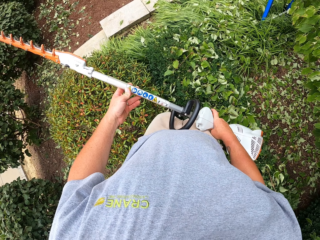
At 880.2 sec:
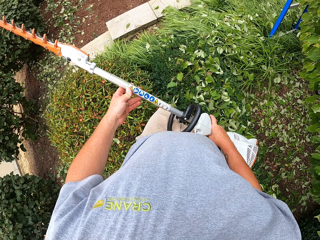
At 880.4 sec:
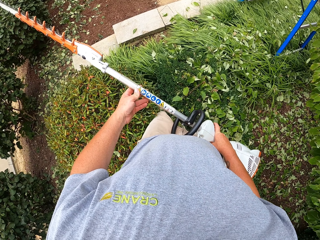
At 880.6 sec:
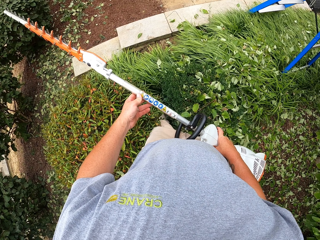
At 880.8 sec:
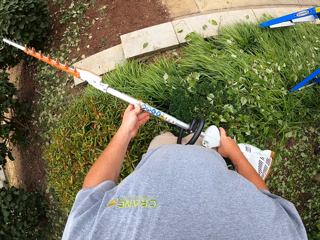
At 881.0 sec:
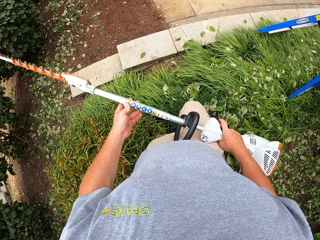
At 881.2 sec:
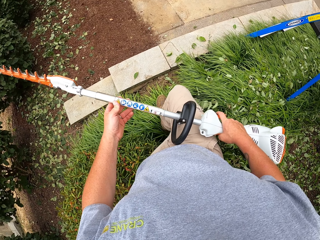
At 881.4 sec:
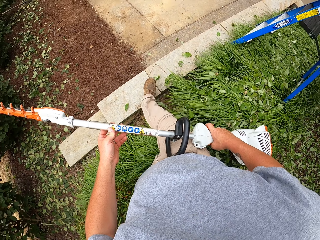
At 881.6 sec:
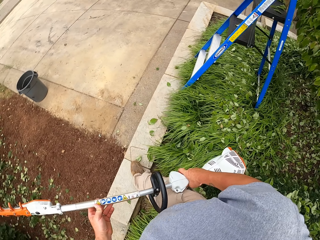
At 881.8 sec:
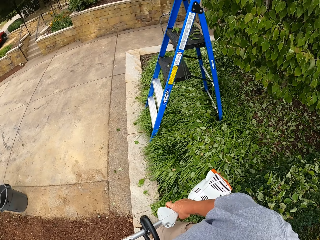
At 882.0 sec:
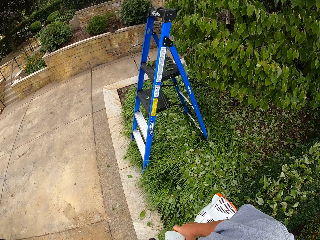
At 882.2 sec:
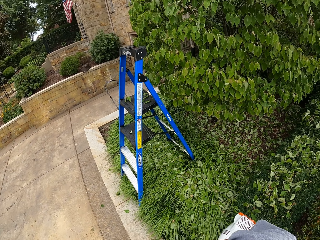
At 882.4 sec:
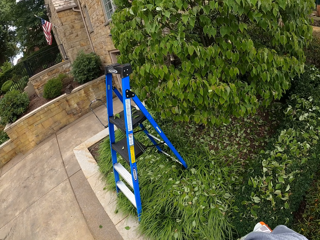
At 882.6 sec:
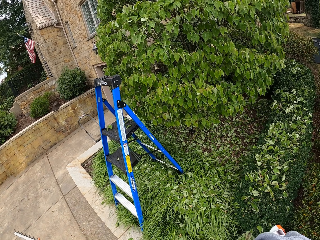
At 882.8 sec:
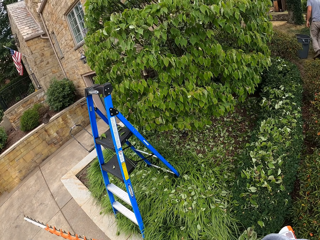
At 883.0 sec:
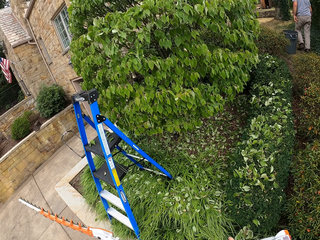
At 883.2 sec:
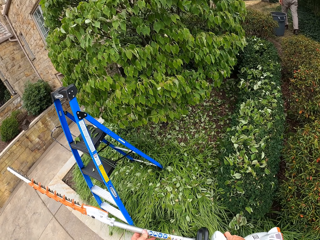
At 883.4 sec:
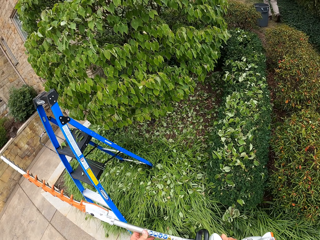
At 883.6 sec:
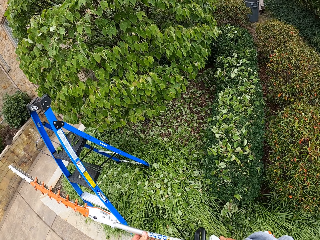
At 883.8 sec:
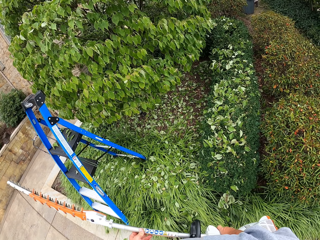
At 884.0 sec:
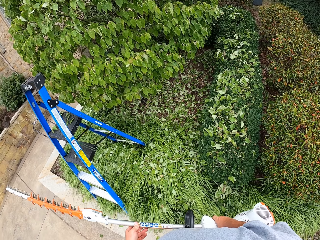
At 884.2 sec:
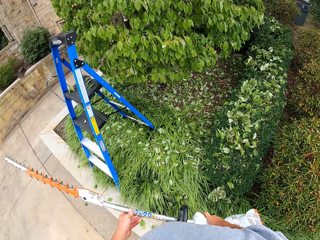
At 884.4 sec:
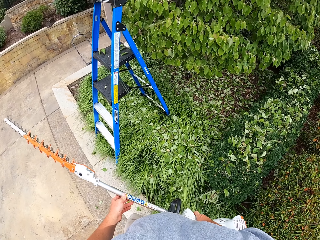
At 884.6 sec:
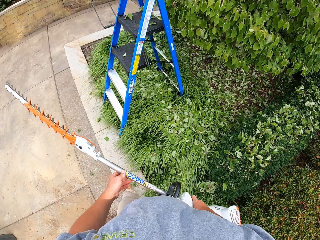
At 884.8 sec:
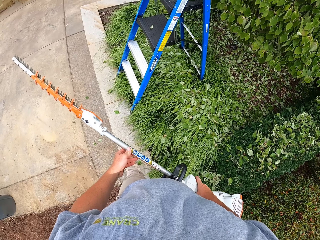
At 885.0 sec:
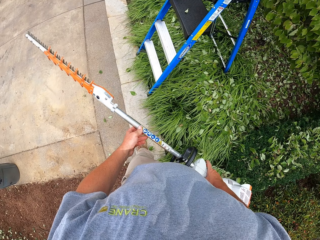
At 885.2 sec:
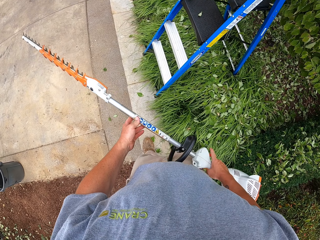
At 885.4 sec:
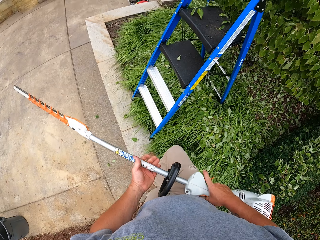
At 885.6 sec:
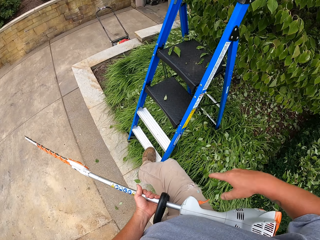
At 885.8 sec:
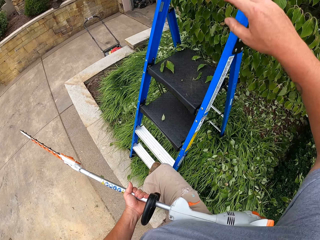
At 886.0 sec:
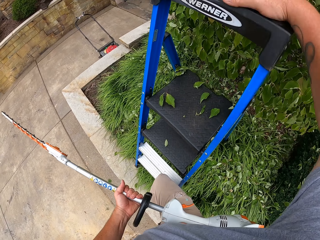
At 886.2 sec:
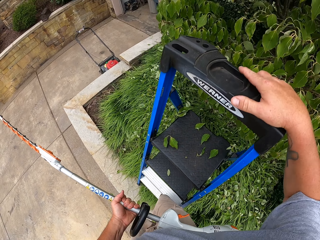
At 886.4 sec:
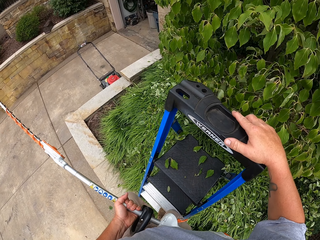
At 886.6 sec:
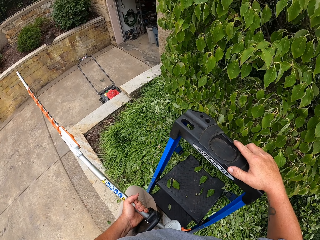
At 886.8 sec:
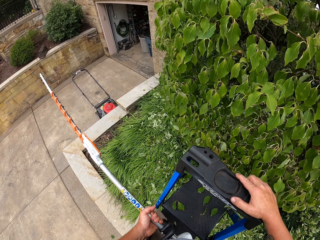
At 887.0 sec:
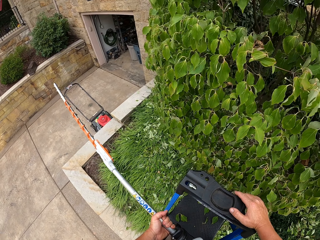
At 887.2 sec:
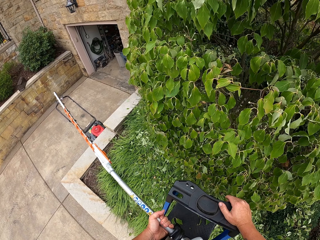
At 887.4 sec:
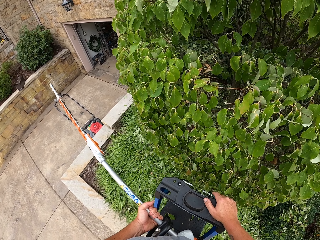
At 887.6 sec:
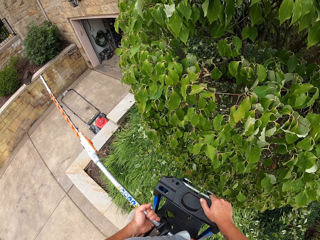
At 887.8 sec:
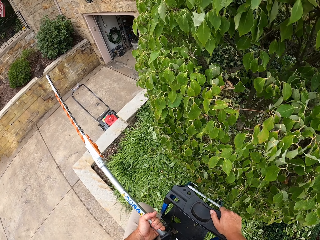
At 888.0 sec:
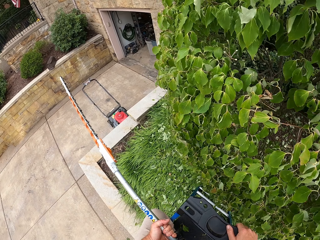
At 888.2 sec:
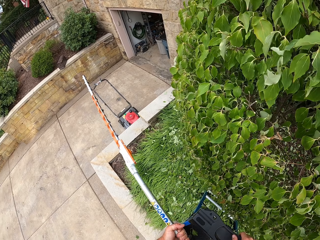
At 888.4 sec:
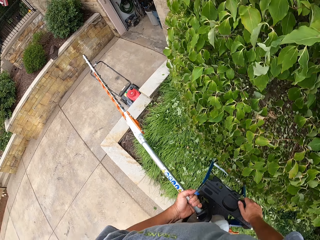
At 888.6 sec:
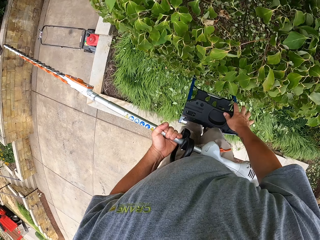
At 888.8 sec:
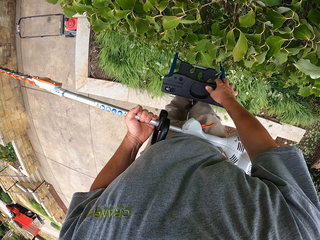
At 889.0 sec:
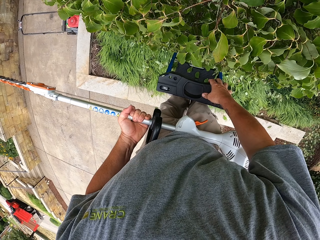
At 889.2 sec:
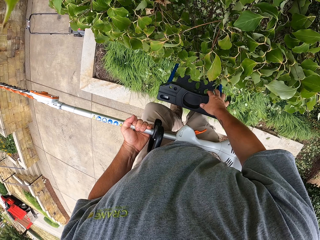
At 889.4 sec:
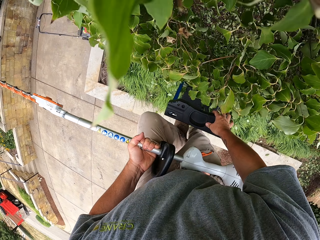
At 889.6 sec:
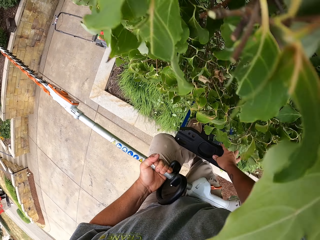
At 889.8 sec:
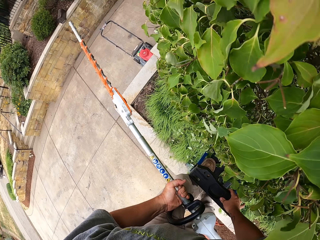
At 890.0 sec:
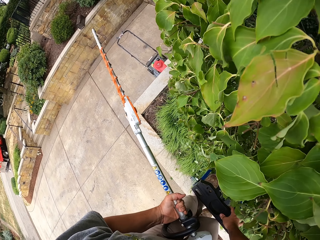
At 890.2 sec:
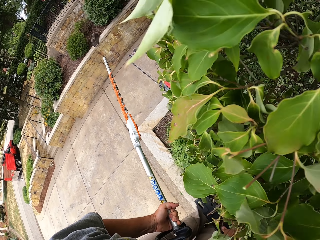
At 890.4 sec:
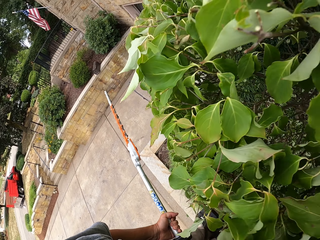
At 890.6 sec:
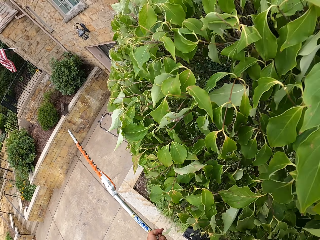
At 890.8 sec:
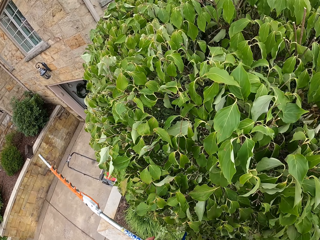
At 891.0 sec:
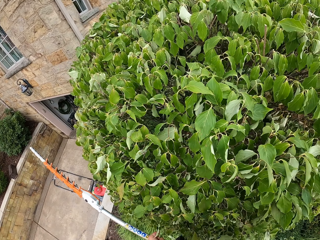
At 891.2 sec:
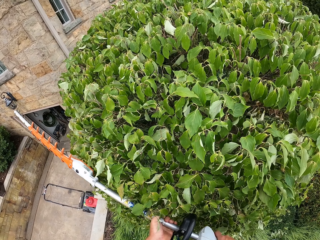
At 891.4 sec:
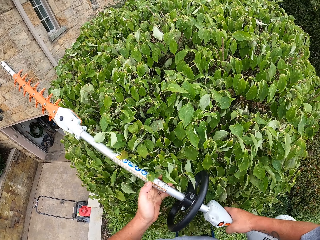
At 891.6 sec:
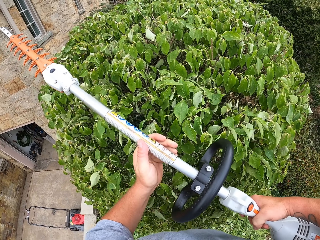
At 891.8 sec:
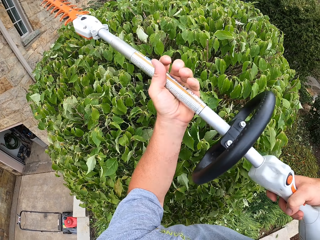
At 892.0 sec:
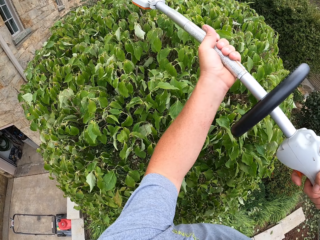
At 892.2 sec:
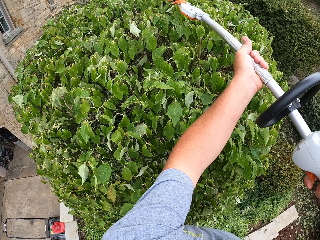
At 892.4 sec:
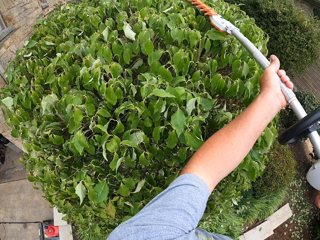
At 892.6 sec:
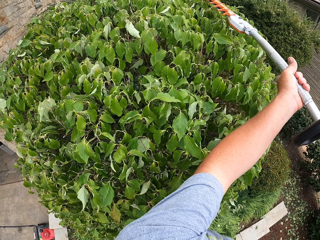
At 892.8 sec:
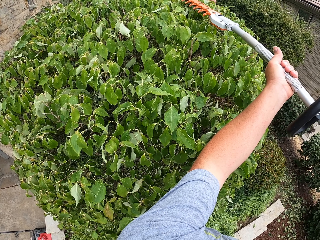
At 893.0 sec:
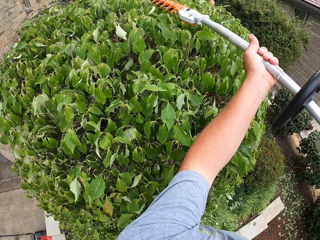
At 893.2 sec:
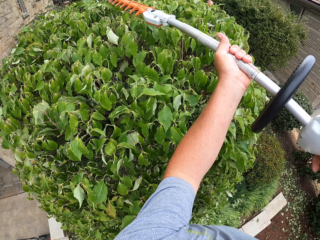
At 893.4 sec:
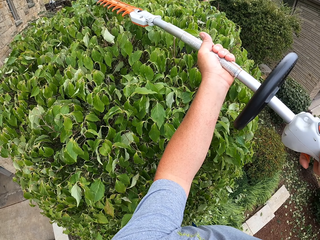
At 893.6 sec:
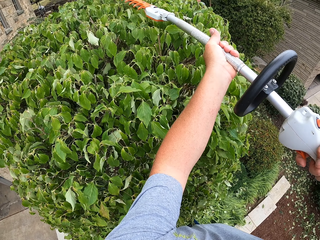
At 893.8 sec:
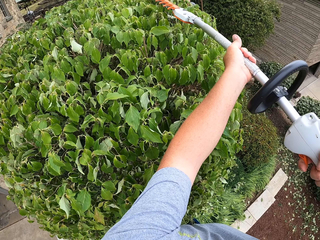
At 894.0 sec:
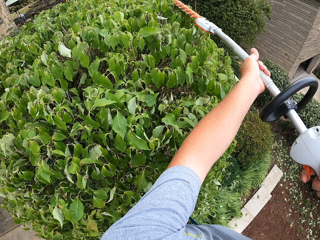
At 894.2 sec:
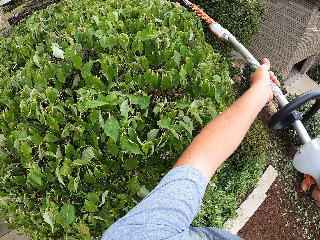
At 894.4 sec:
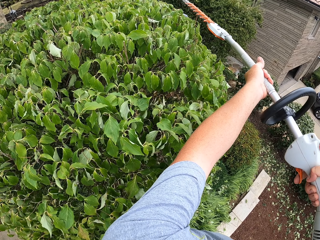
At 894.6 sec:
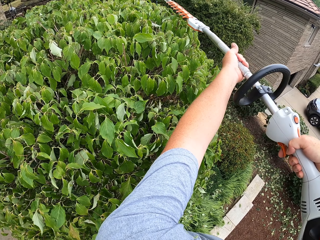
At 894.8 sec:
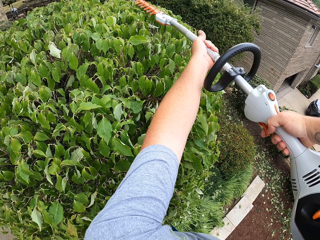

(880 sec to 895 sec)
The camera wearer walks out of the bush. They hold the ladder. They climb up the ladder. They adjust the hedge trimmer. They trim the tree with the hedge trimmer.

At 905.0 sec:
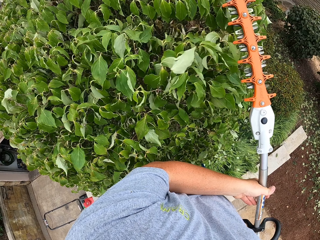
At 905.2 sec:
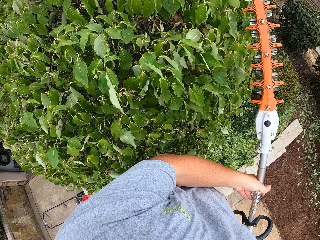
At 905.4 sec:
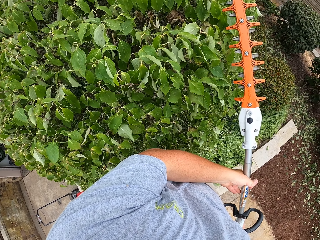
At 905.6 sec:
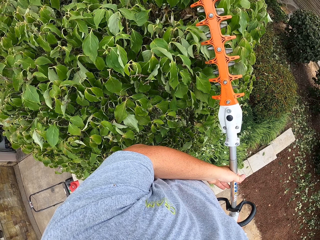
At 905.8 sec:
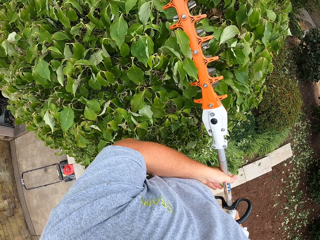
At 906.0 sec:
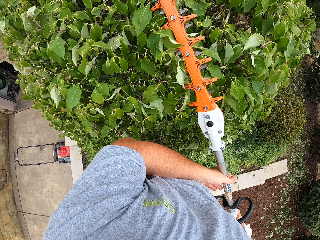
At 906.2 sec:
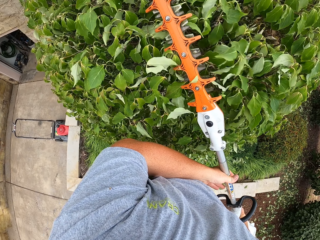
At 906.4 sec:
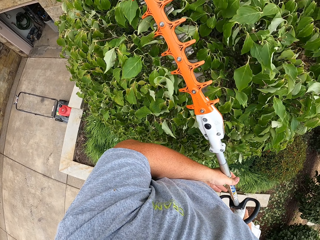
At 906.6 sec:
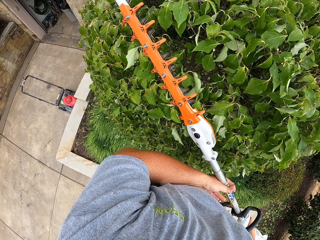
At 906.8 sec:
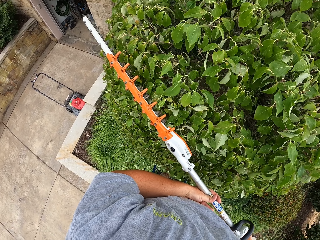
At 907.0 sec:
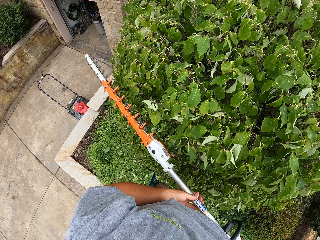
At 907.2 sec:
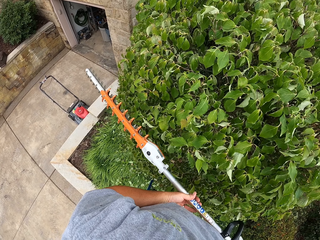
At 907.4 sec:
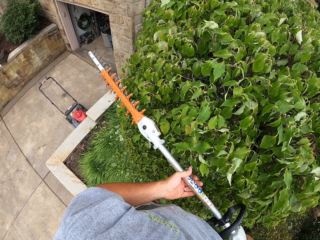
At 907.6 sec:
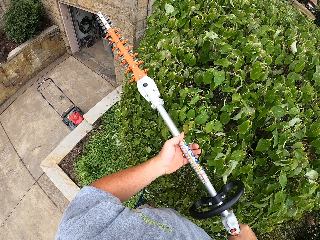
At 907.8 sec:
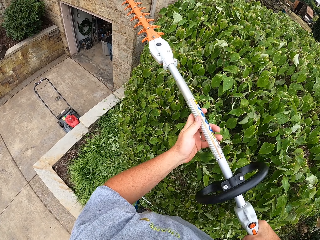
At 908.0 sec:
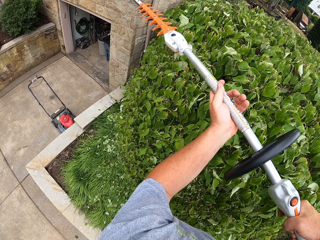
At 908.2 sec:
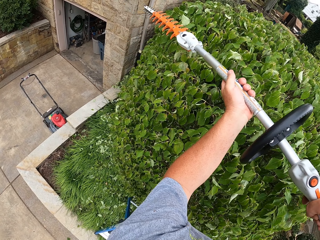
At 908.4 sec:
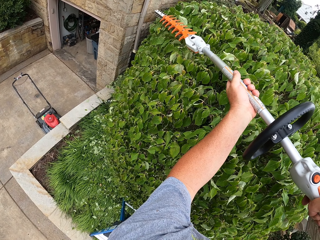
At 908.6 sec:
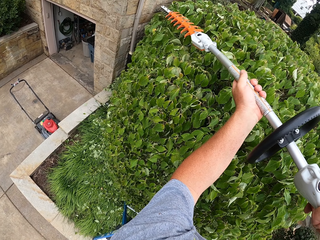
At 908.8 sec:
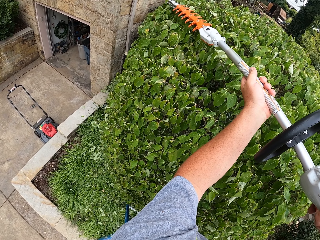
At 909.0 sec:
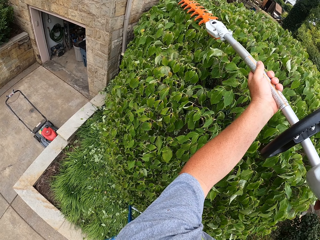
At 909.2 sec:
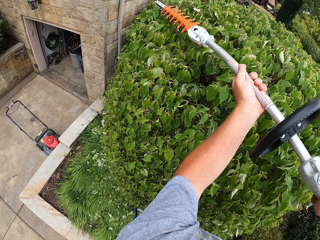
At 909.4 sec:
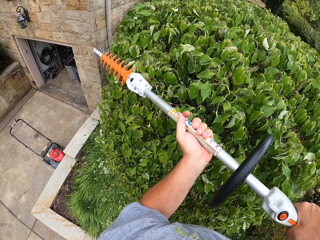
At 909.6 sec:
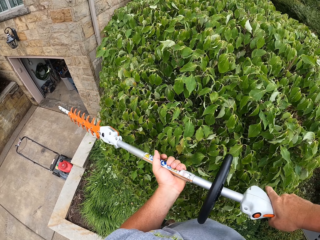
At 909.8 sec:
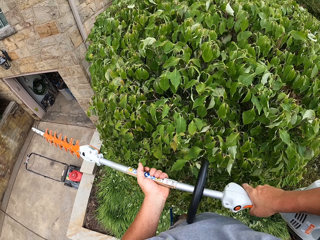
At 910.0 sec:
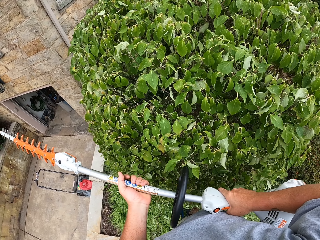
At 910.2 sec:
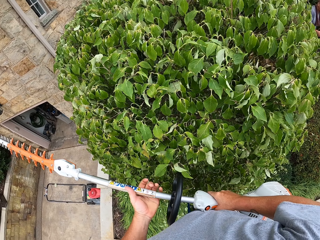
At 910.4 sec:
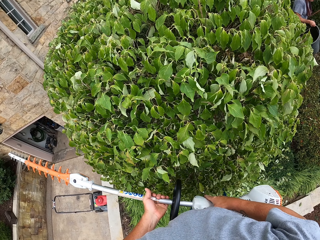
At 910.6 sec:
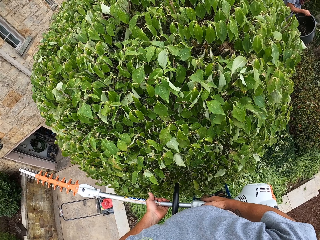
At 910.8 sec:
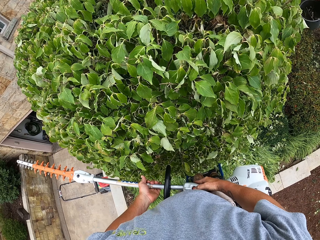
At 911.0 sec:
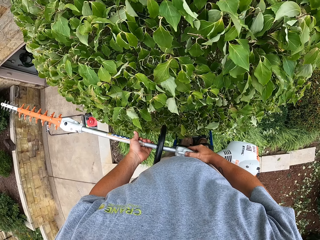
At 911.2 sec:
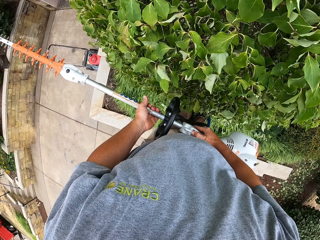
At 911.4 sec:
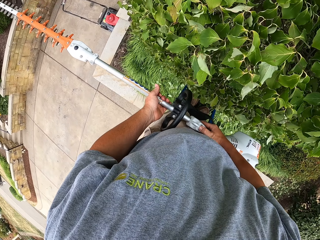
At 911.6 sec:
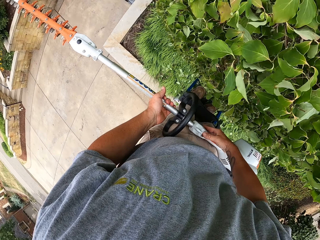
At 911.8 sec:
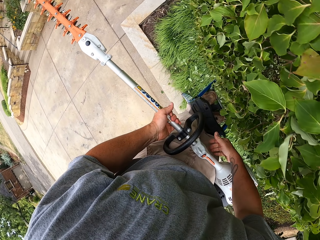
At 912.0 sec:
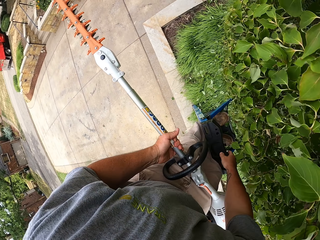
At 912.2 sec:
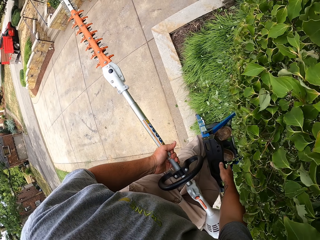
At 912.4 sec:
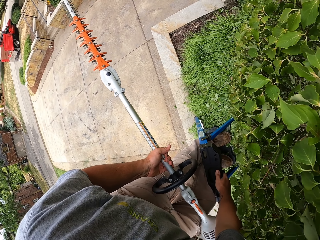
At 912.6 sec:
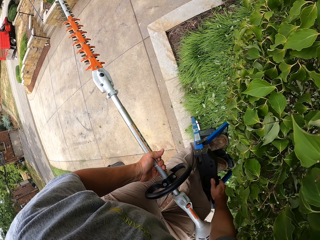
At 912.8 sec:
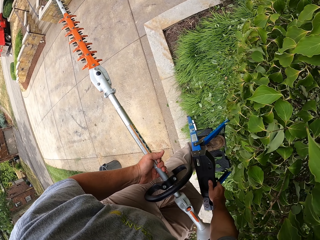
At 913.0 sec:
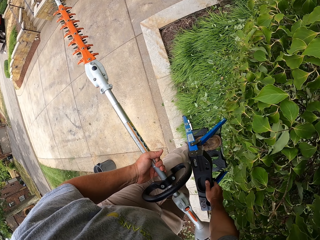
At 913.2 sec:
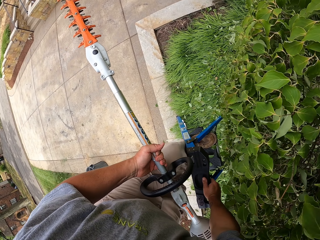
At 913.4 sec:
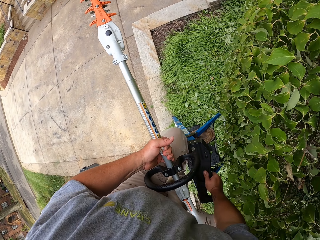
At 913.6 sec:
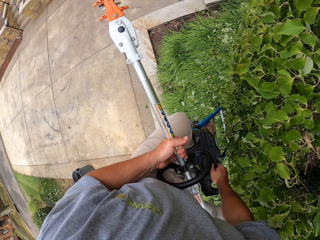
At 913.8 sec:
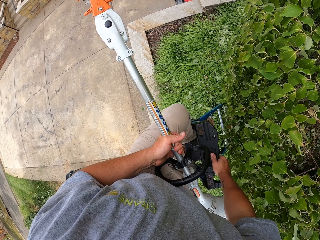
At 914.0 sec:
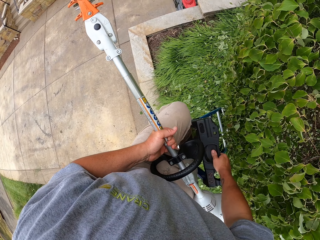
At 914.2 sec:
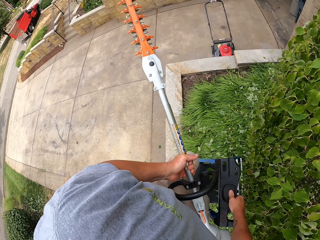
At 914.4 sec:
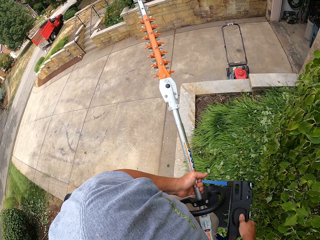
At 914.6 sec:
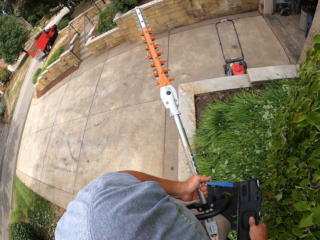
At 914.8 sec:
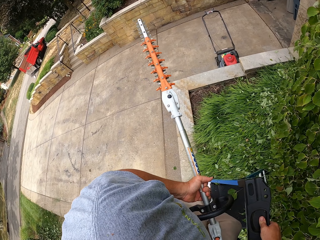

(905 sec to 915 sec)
The camera wearer climbs down a ladder.
